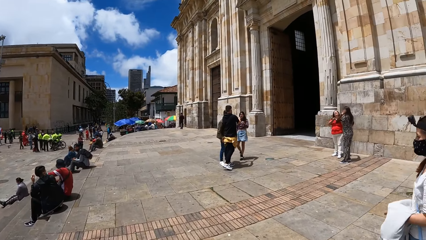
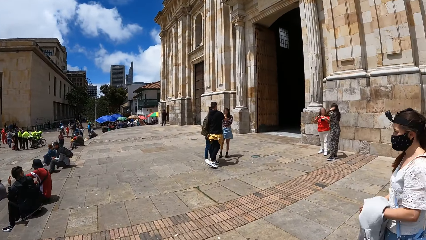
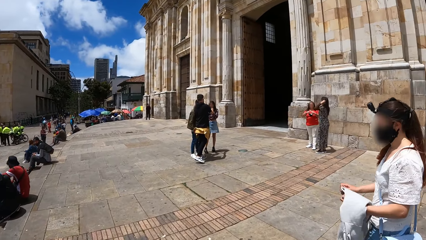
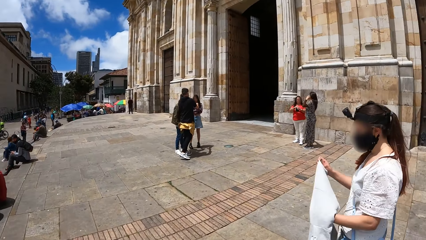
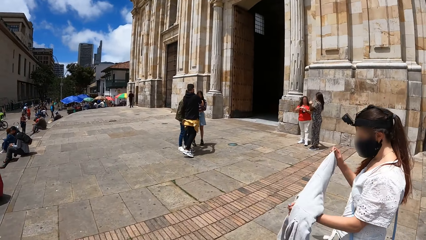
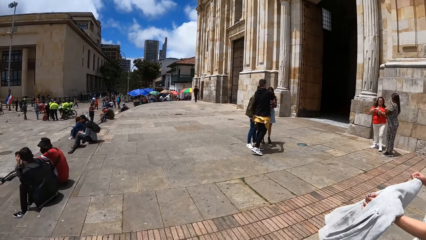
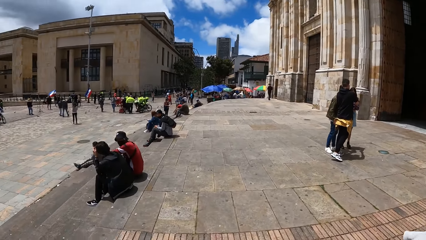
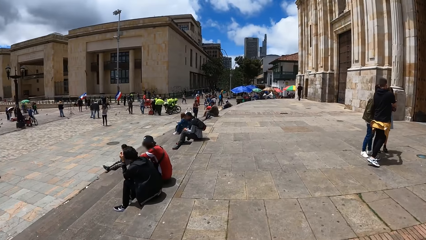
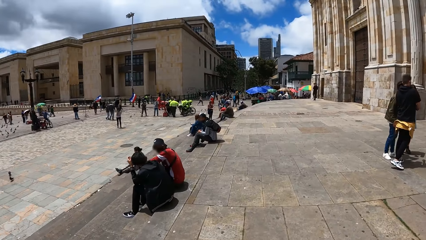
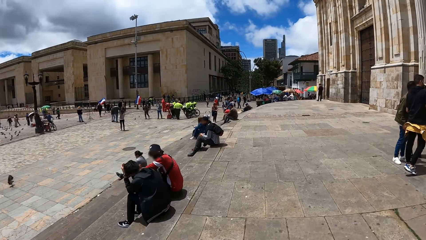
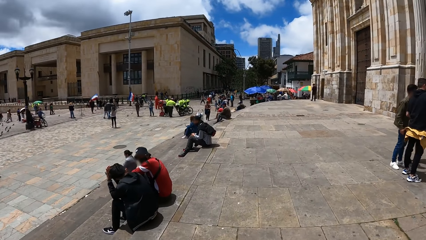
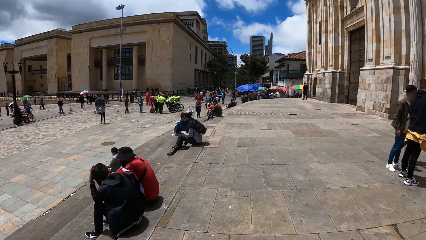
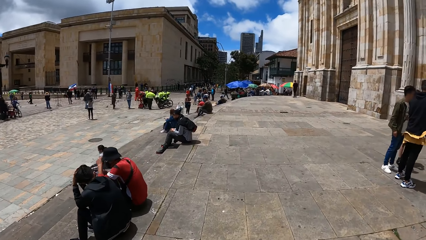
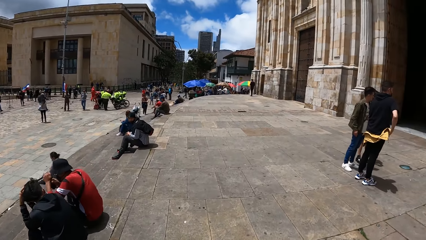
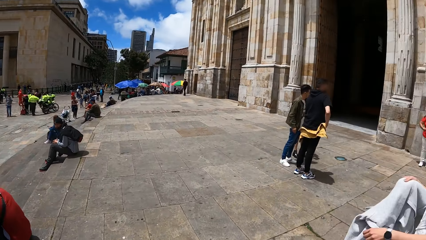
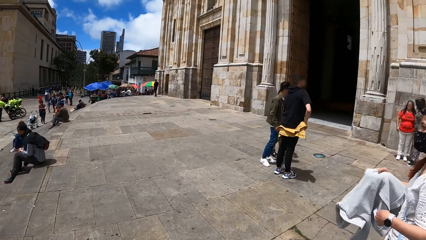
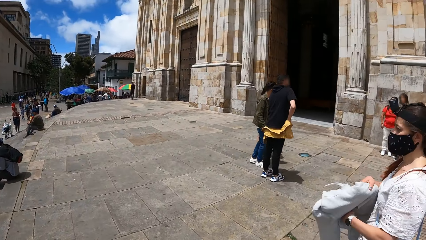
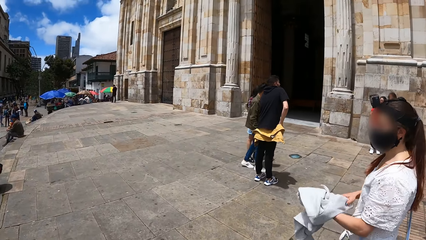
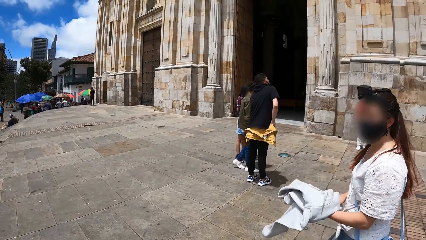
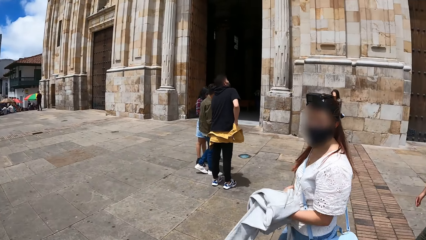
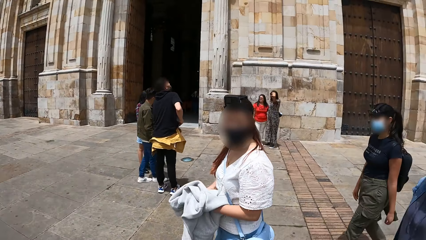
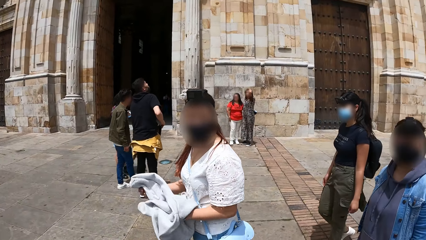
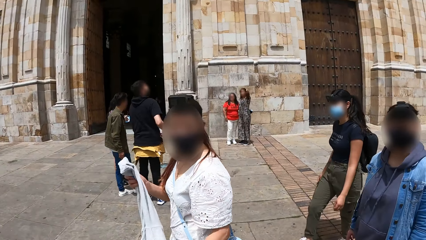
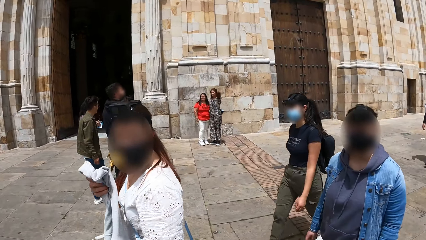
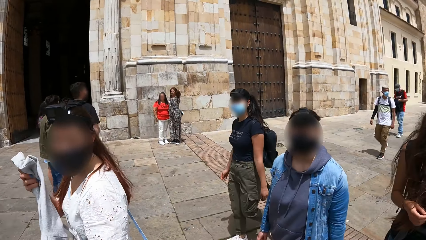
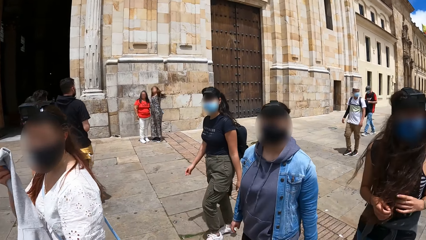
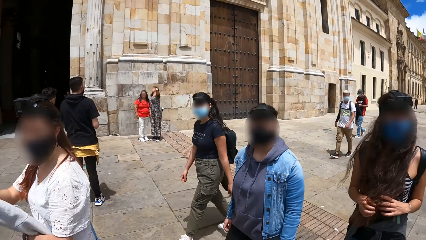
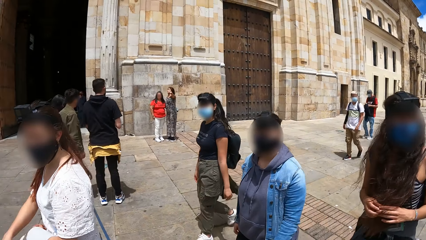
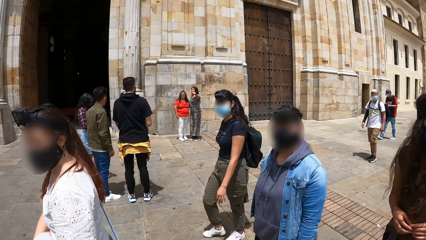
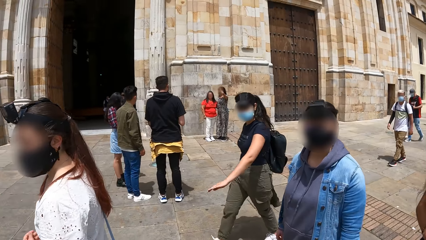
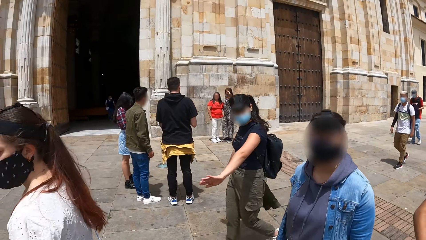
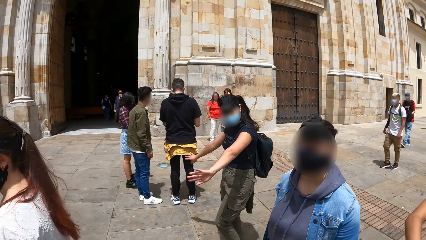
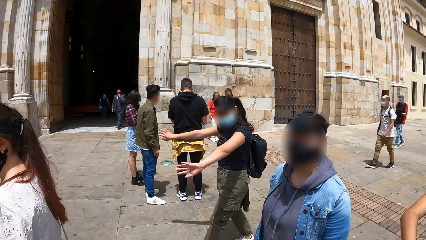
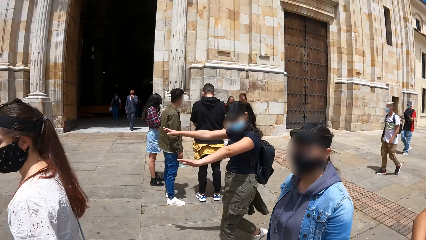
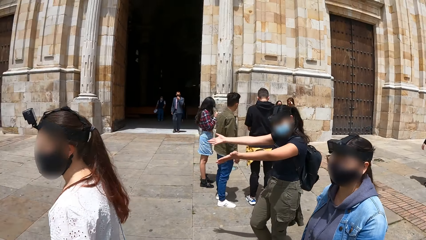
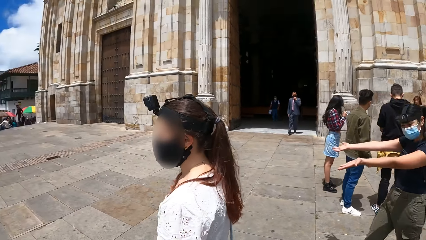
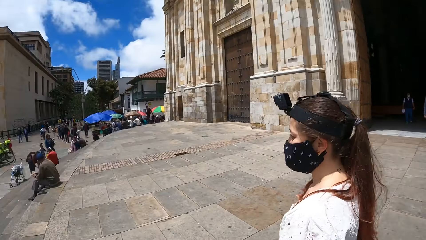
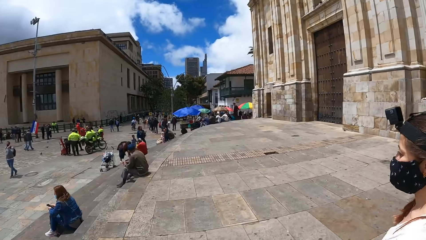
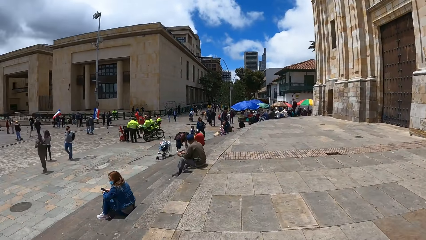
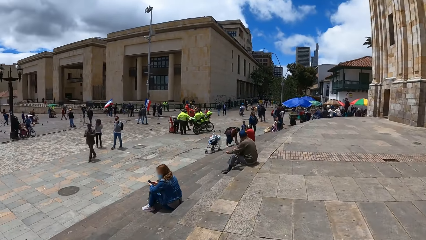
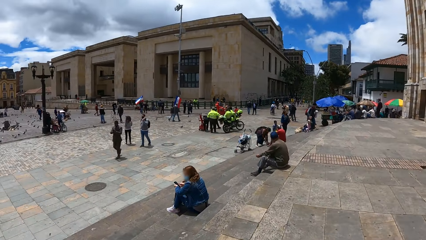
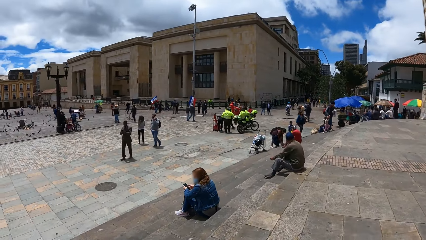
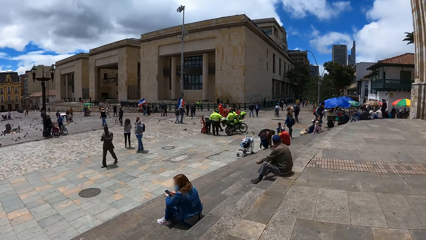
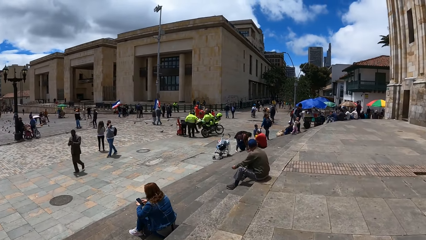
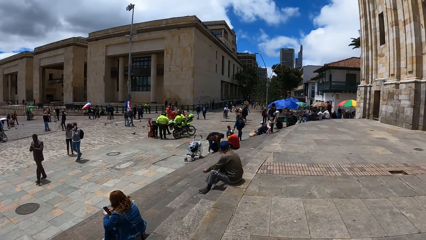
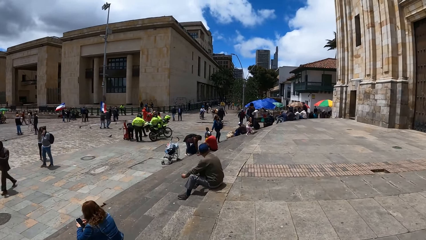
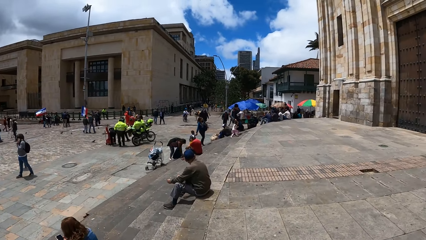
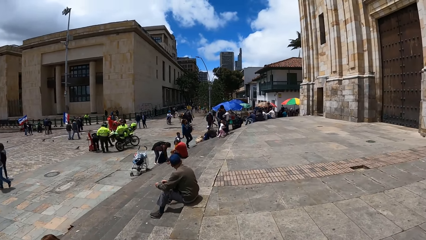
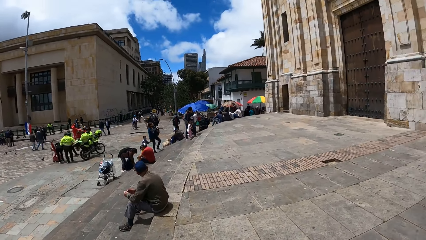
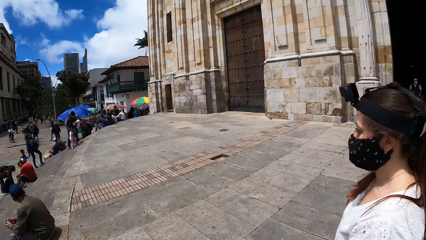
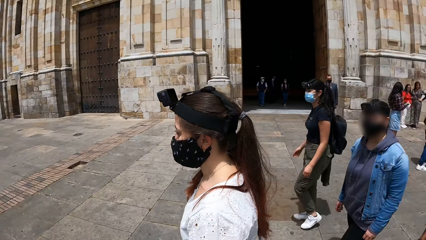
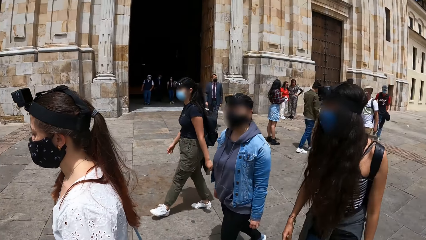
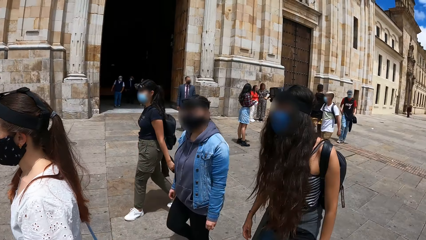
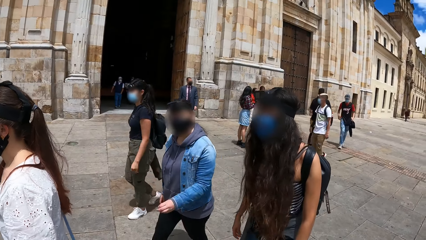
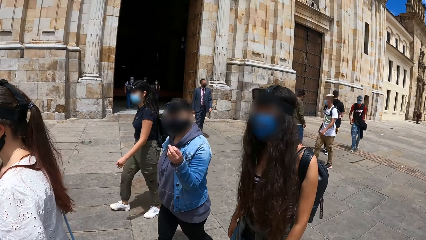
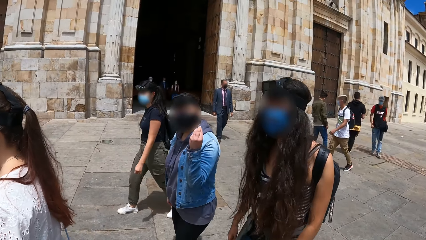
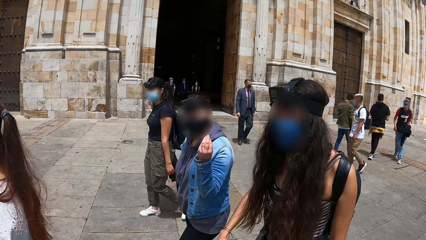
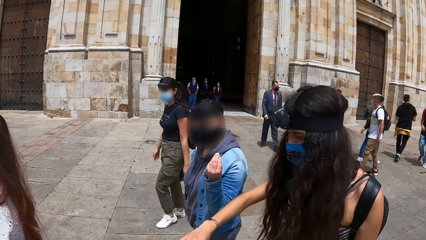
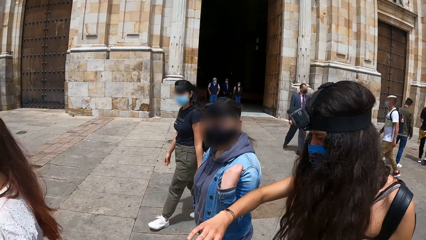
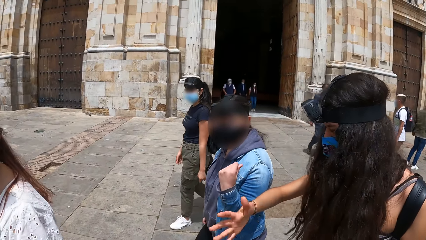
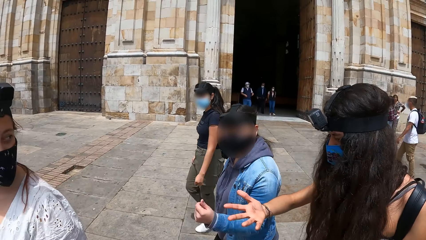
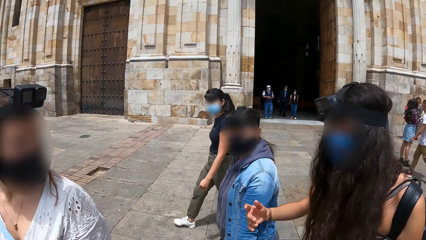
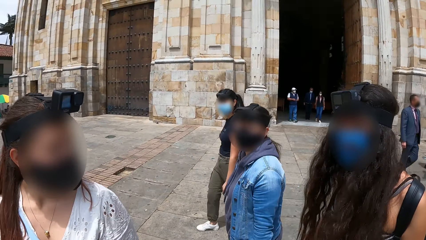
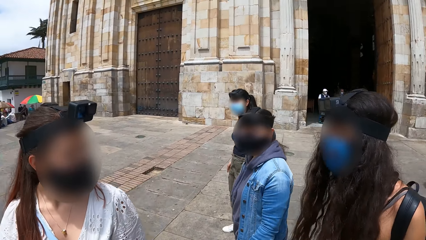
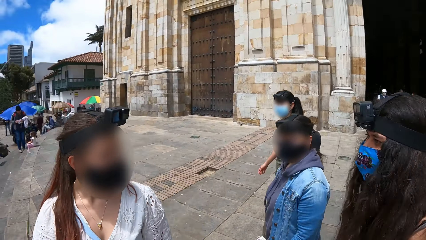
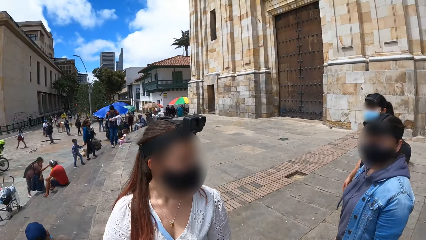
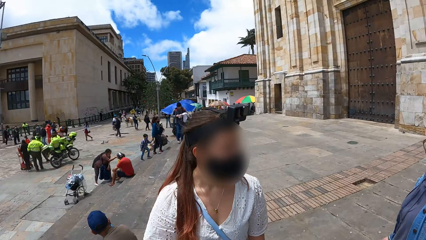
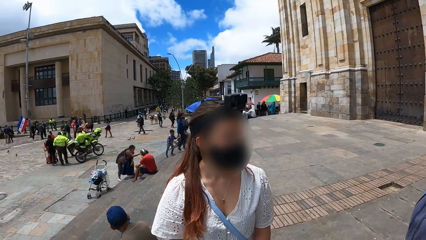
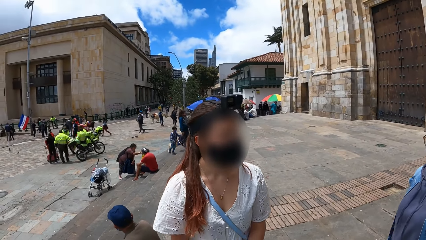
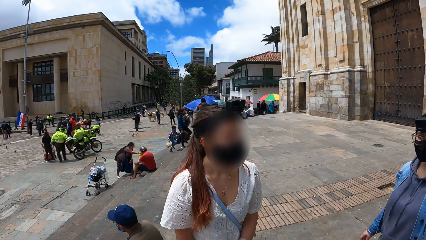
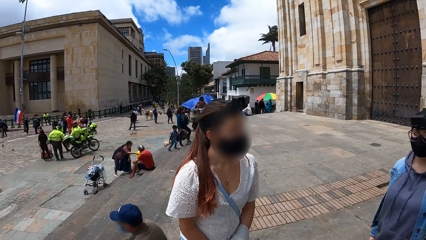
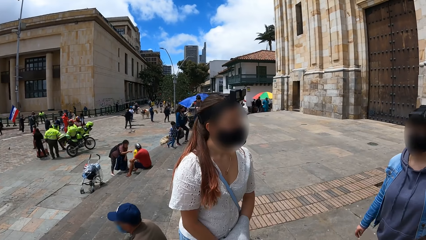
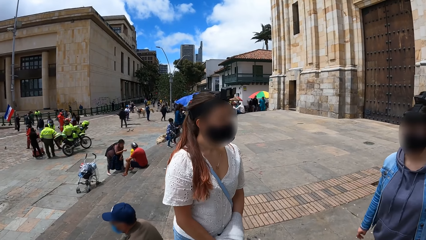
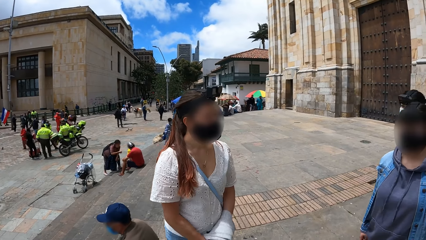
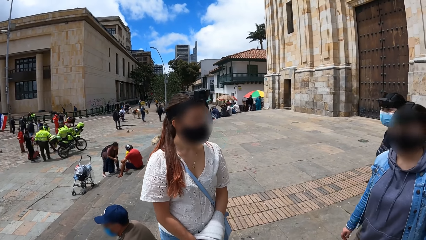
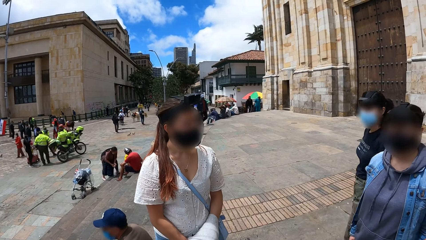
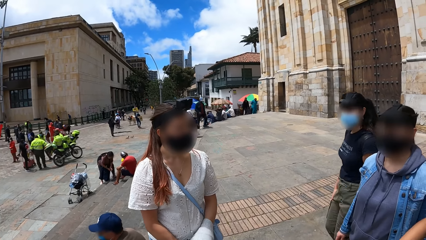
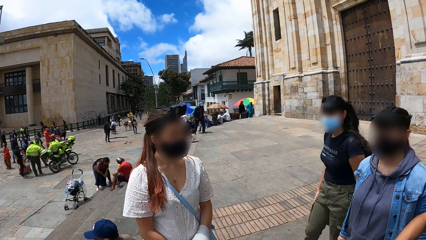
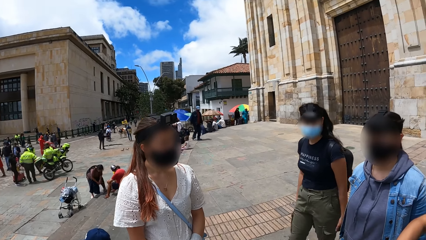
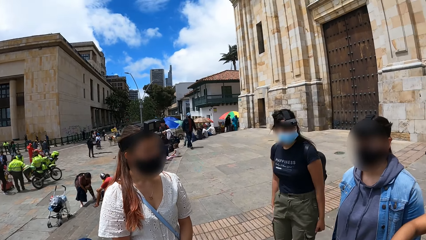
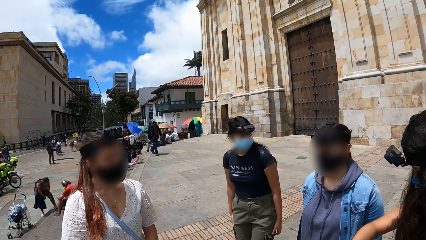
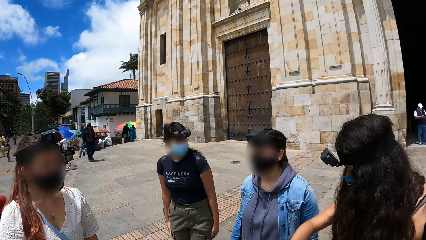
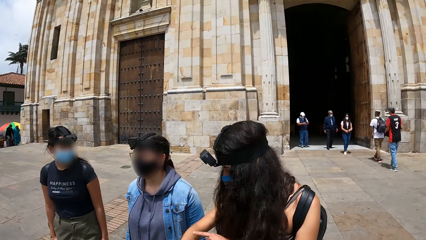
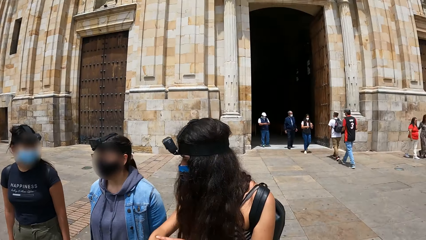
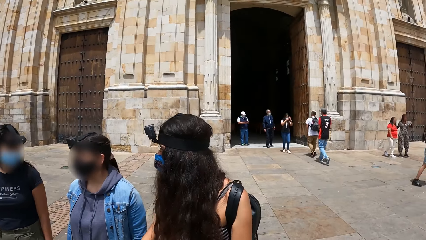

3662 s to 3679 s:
The woman adjusts the jacket on her left hand with her right hand. A person holds a sweater. The camera wearer walks around. The woman hangs the jacket on her left hand with her right hand. The camera wearer turns around. The woman raises the sleeves of the jacket with her right hand and hangs the sleeves of the jacket on her left hand with her right hand. Another person, a third person, the first person and a fourth person walk around. Another woman plays with her hair with both hands. The fourth person raises hands around. The camera wearer turns around. They walk around, turn around. The second person, the third person, the first person and the fourth person walk around. The camera wearer turns around.
